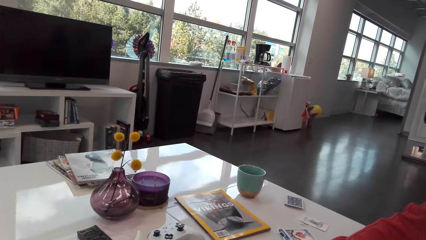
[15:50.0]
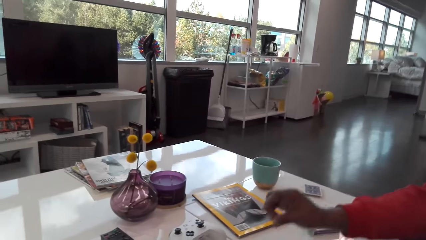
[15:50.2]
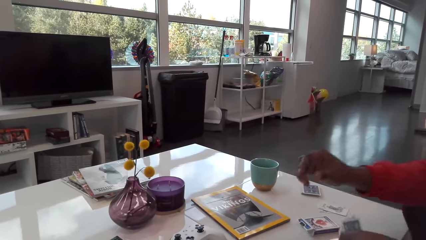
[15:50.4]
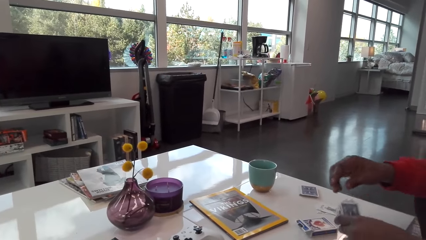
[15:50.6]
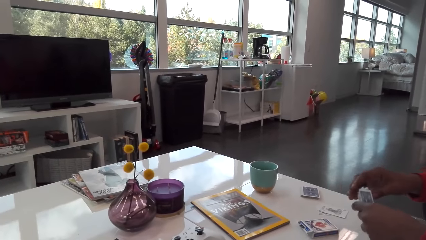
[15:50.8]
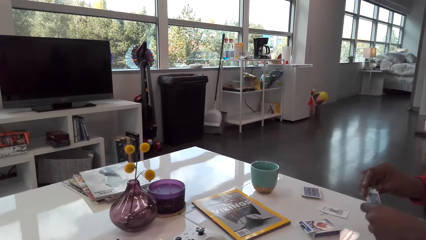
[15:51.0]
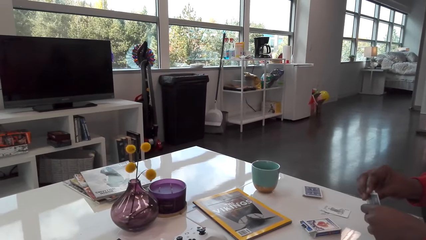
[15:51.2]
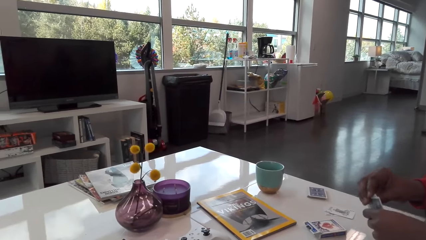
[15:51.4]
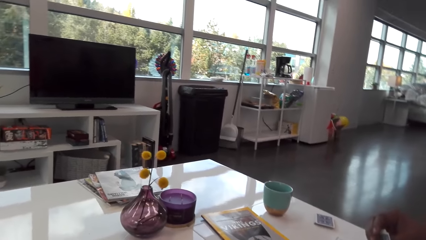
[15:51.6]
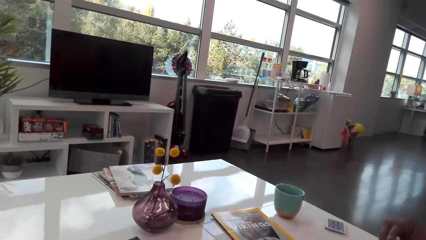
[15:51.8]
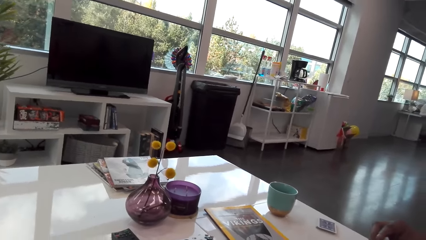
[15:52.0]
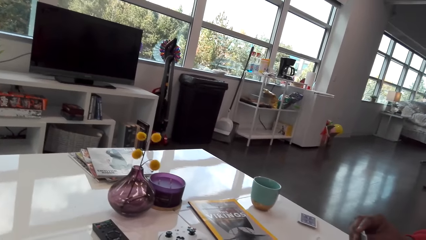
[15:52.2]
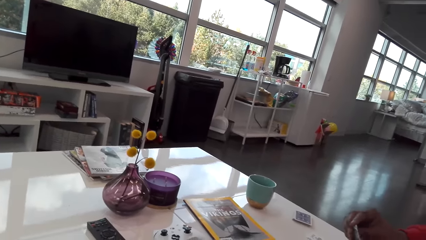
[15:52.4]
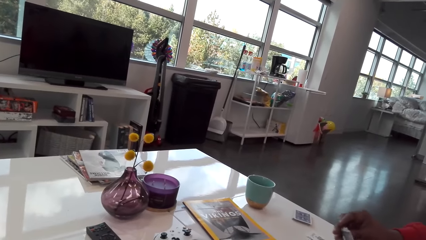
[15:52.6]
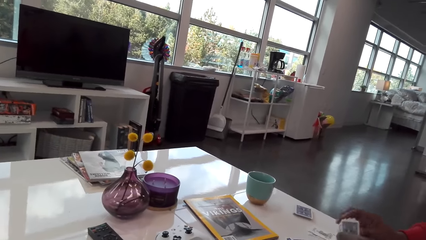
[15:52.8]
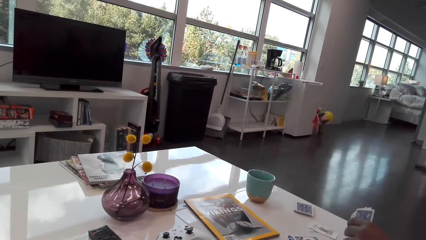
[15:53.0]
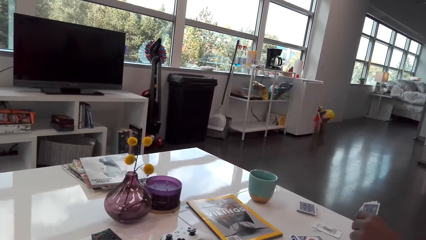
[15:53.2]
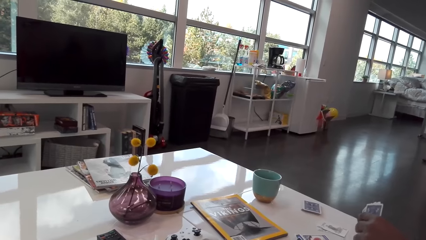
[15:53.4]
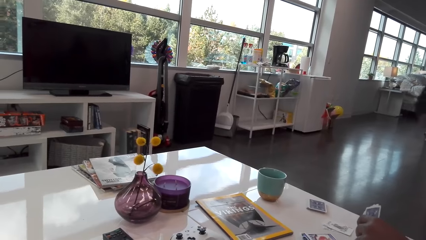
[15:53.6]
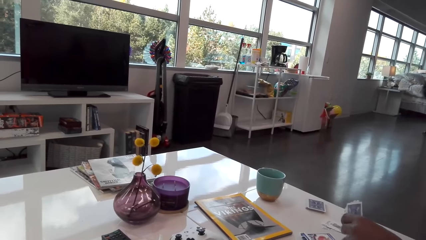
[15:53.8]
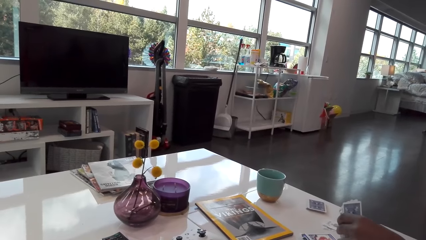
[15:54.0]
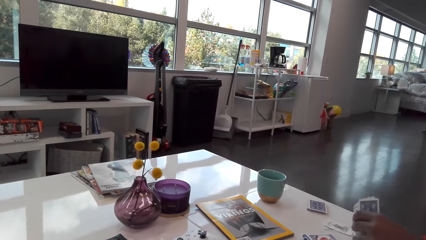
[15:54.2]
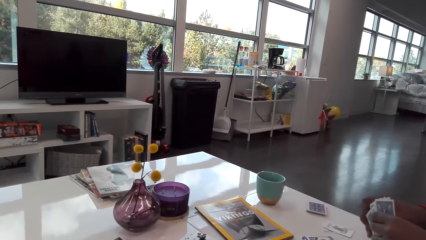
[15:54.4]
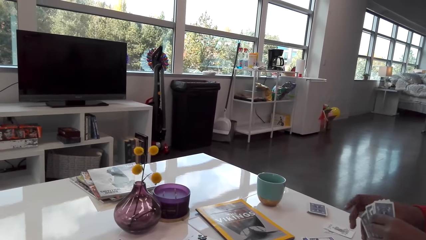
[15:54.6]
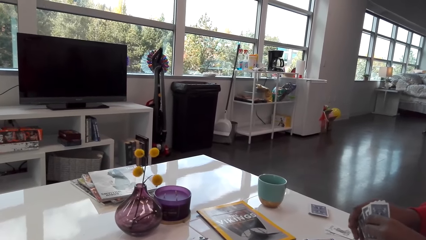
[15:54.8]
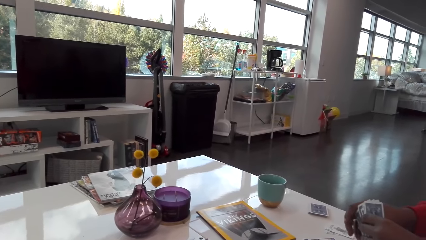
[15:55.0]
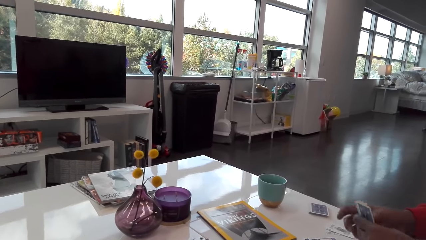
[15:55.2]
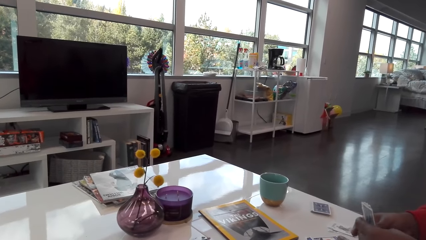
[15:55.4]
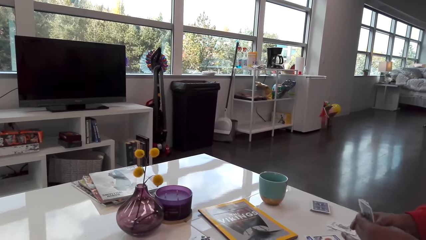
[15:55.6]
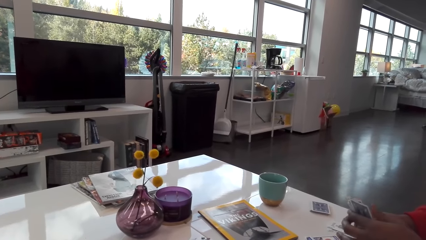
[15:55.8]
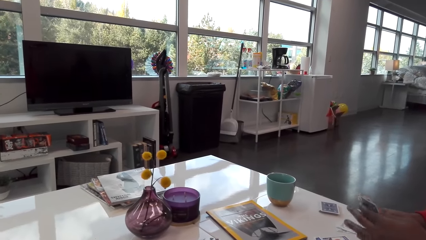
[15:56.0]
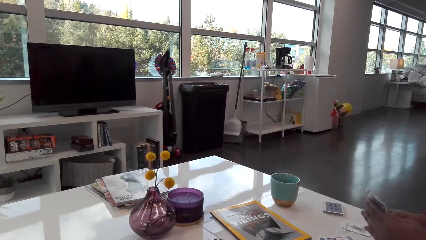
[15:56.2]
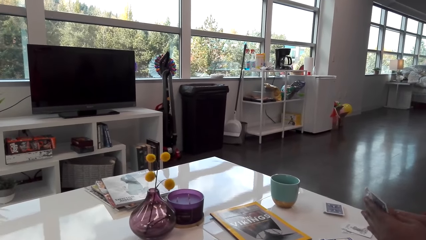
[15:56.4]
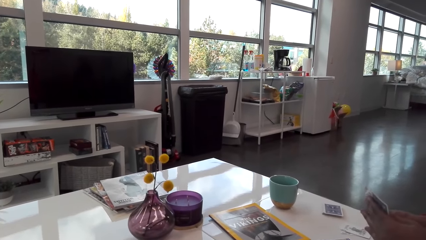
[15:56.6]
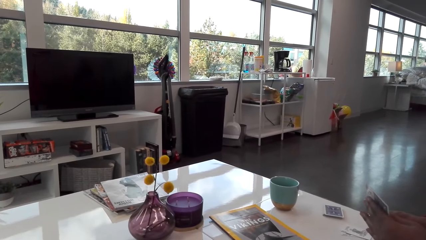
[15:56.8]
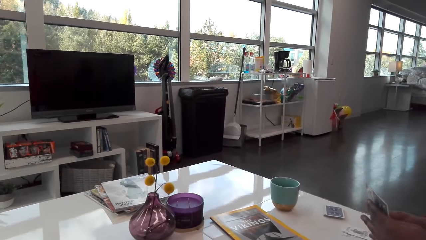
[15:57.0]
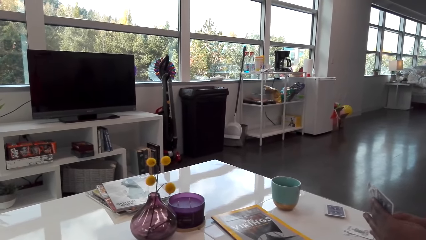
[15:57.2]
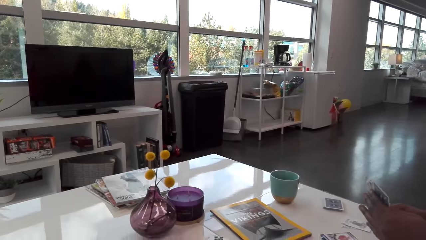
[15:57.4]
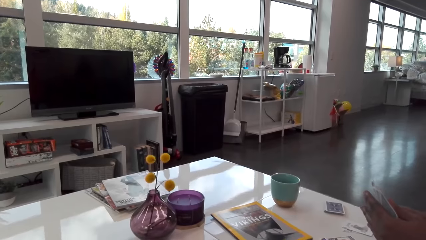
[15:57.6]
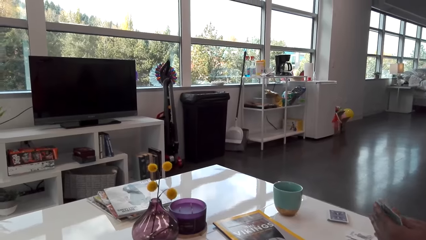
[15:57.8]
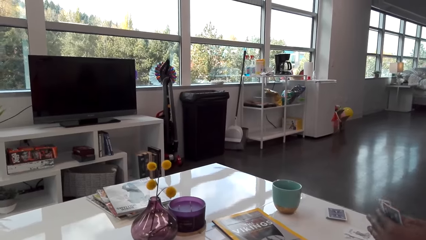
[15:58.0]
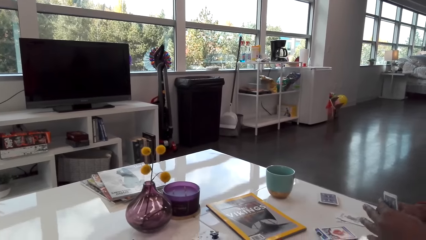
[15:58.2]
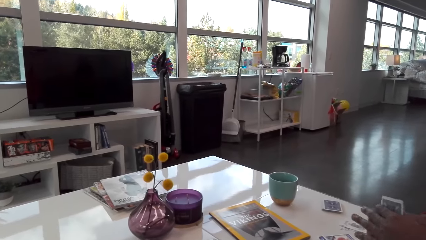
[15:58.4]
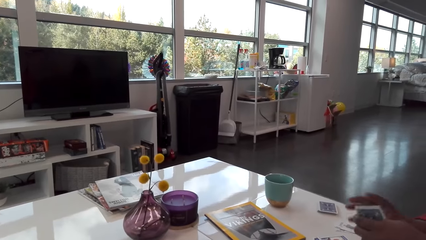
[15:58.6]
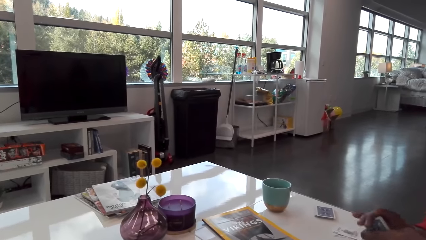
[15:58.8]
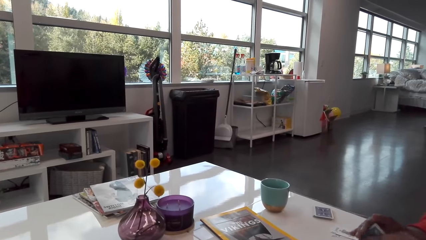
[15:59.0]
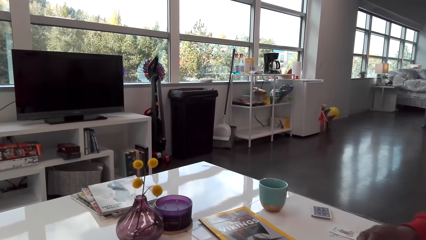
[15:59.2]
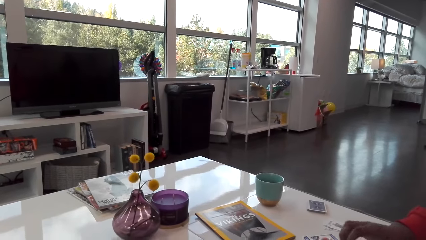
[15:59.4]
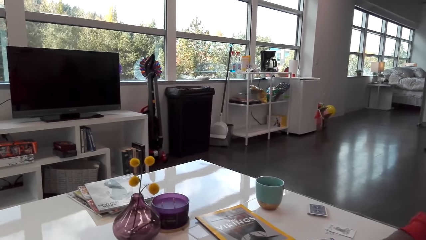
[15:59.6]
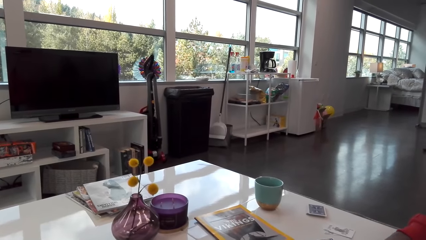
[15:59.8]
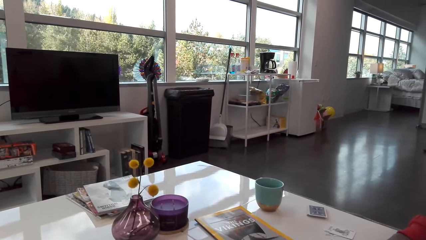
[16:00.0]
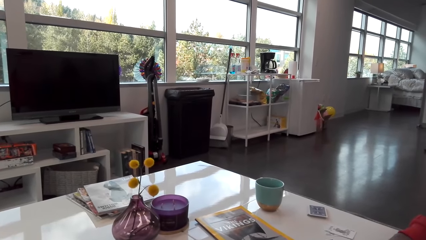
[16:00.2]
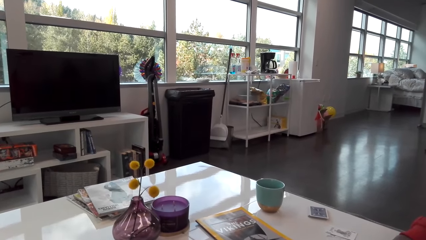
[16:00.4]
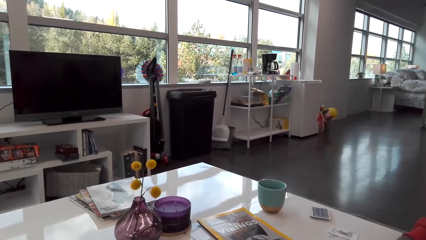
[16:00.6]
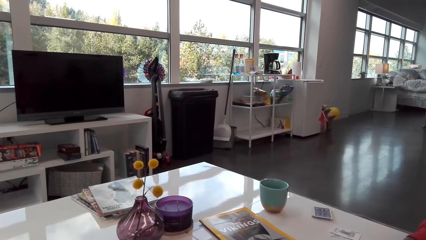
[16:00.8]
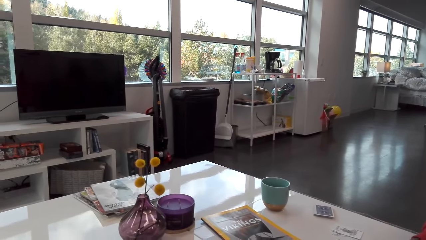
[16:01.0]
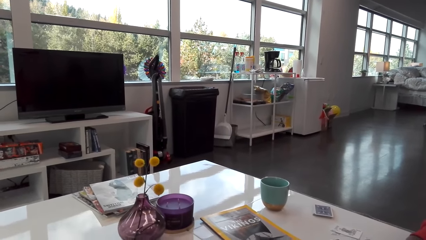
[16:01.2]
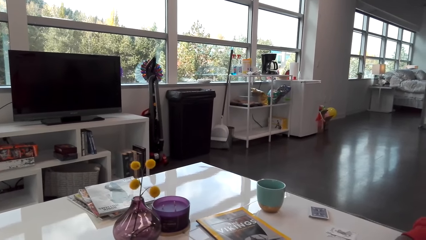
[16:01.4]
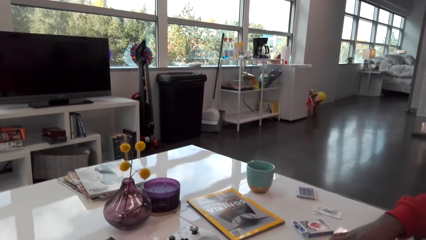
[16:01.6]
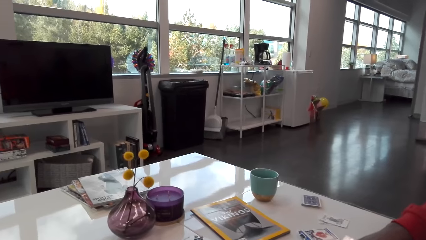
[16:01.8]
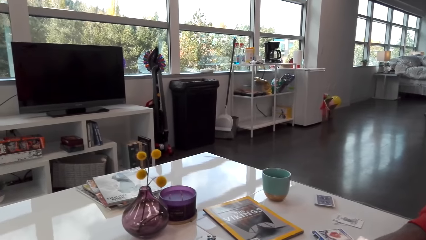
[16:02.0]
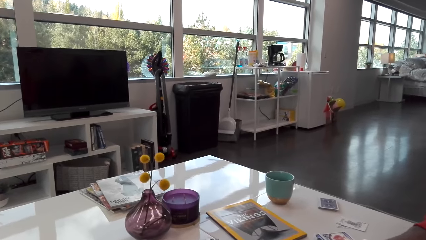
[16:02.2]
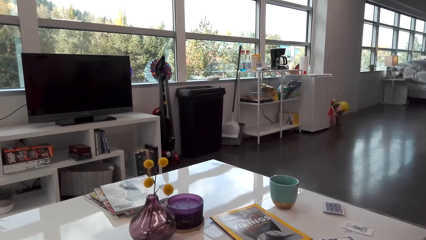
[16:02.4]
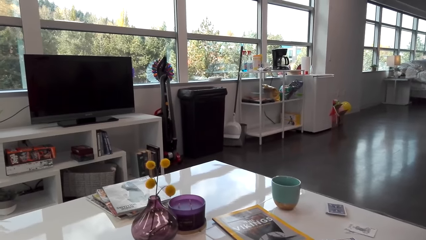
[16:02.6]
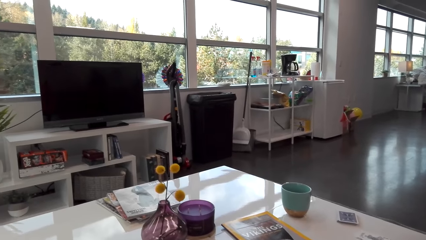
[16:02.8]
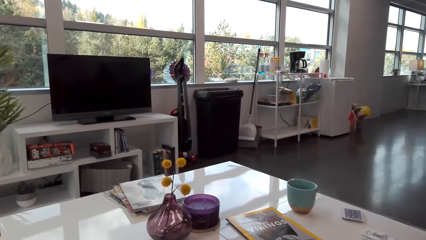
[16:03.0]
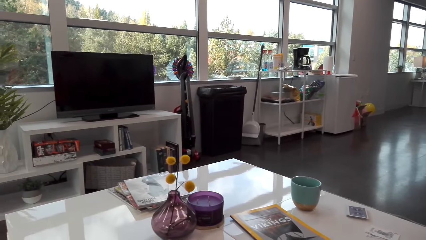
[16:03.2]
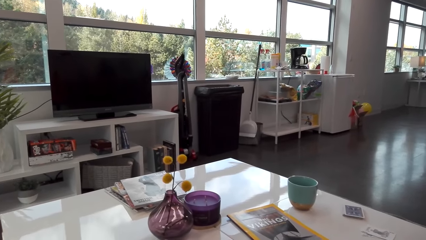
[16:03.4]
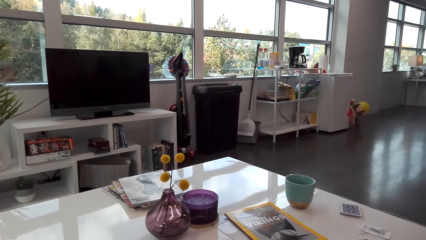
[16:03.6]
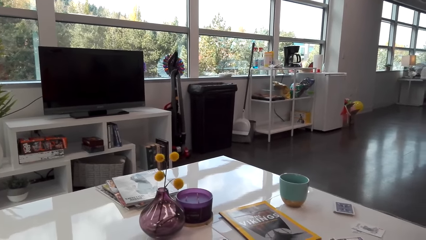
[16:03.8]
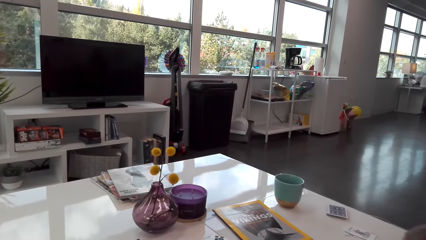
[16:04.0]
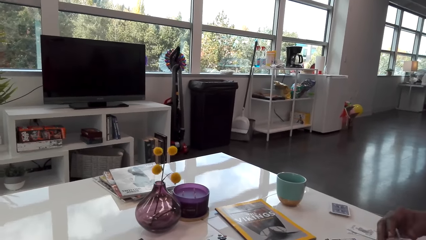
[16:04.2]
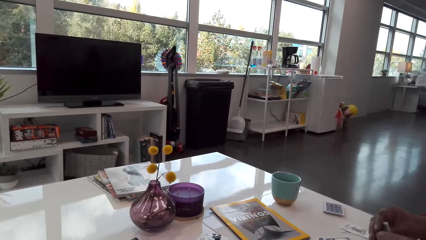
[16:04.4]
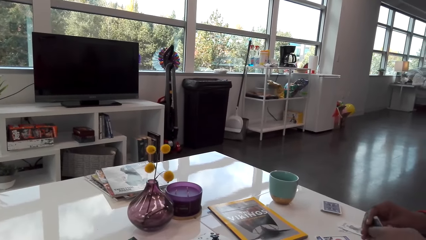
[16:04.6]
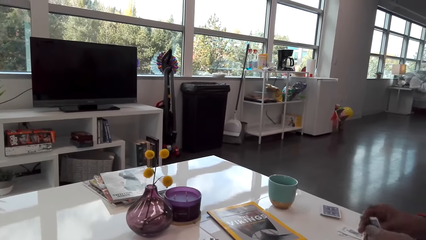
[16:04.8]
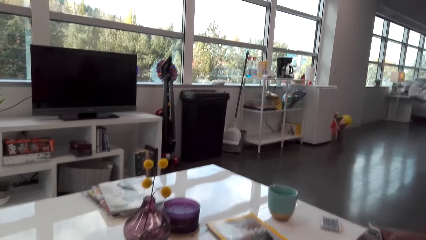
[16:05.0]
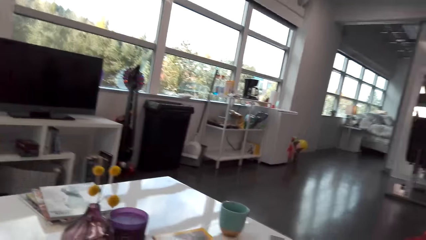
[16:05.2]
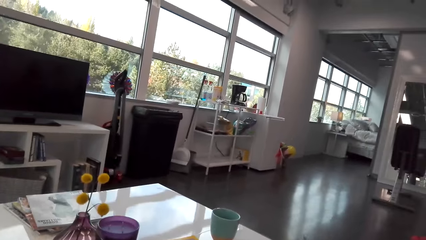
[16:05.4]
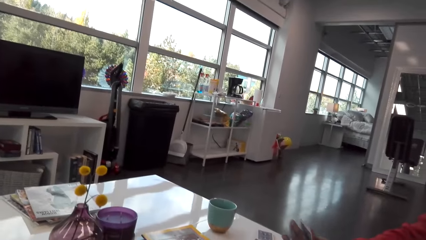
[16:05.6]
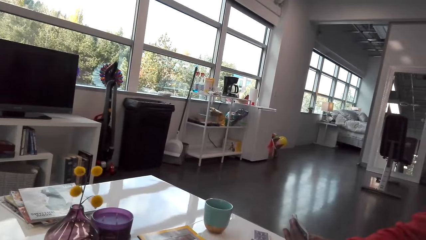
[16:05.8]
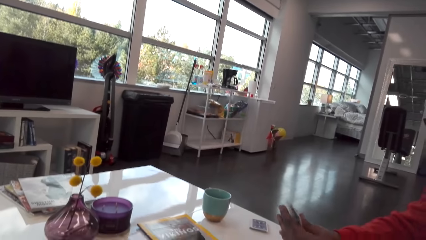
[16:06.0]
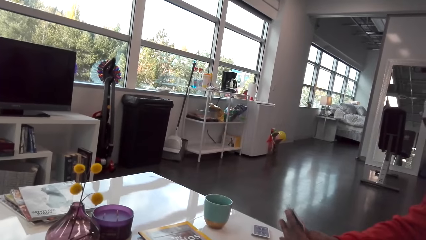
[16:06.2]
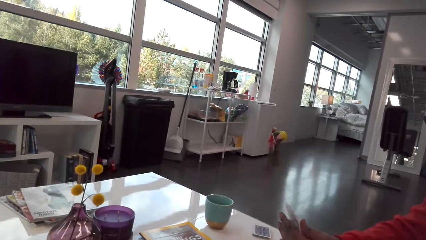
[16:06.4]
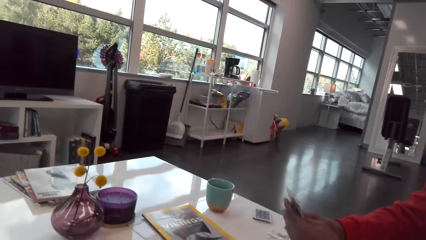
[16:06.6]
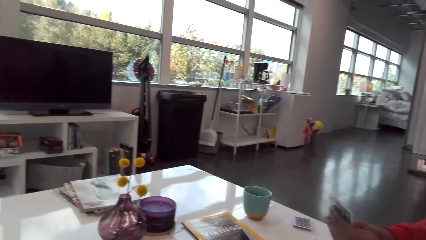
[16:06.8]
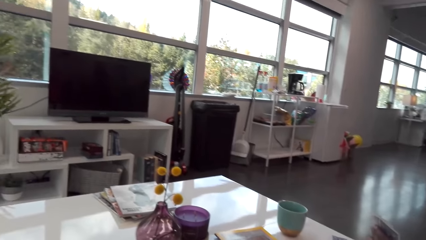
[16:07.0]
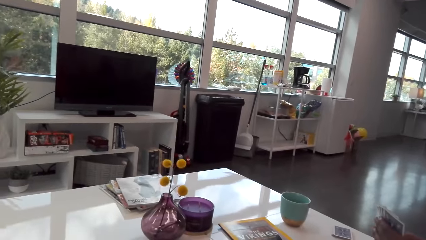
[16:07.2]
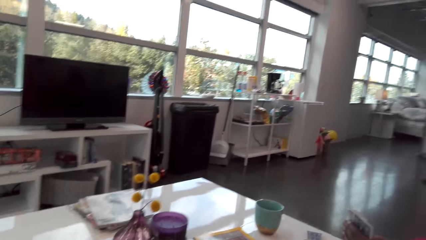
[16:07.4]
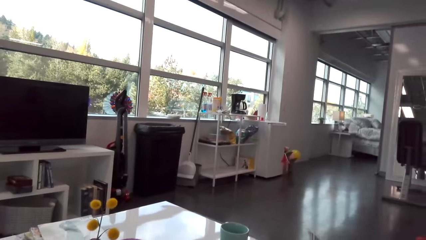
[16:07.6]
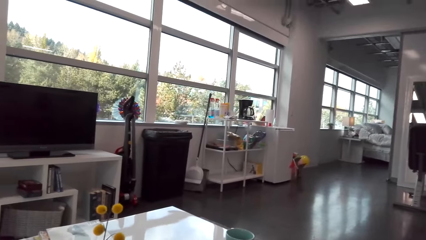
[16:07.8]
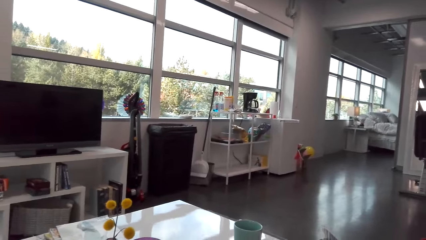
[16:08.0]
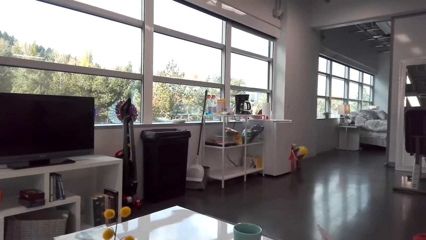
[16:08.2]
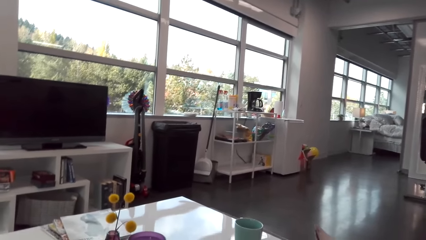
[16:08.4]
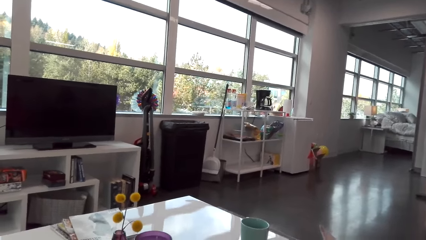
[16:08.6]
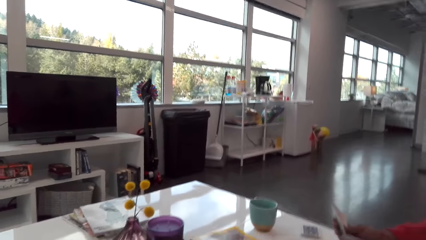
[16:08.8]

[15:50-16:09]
A man plays his card. The camera wearer talks.
